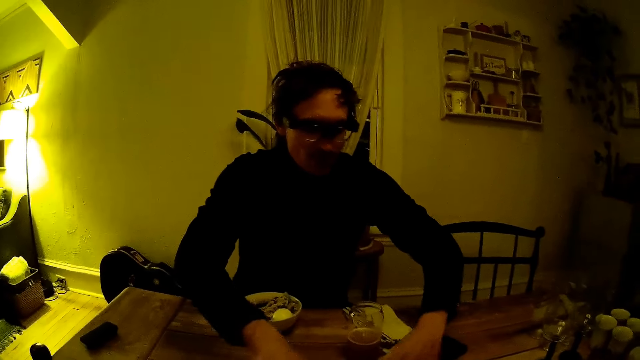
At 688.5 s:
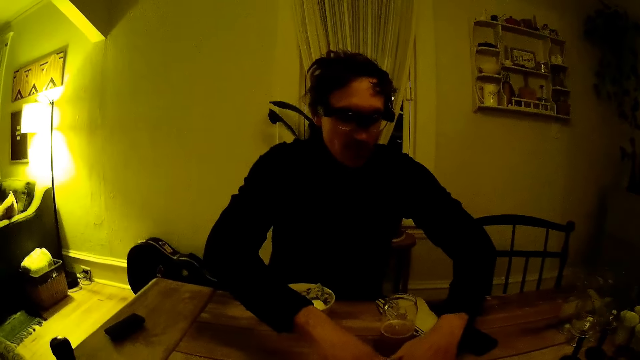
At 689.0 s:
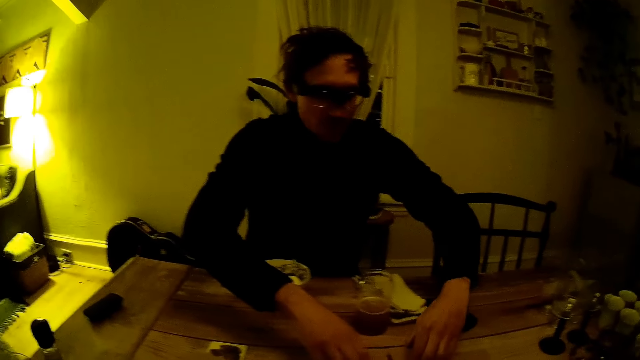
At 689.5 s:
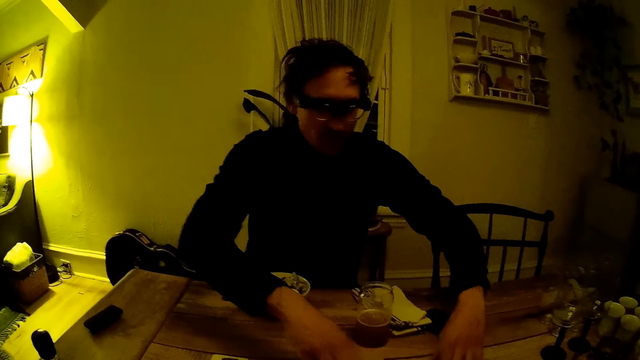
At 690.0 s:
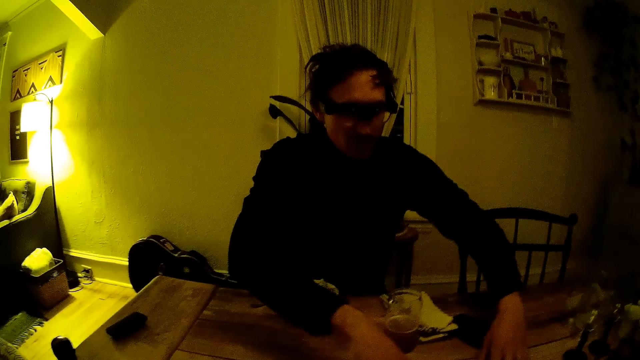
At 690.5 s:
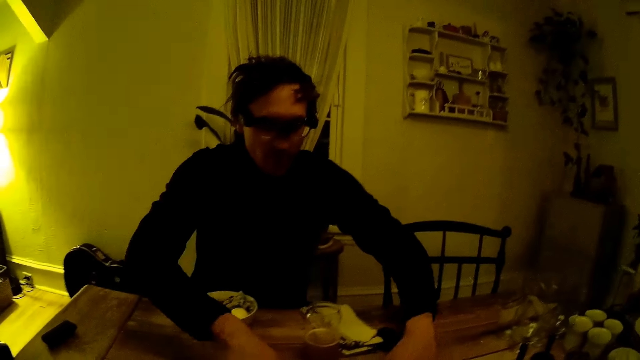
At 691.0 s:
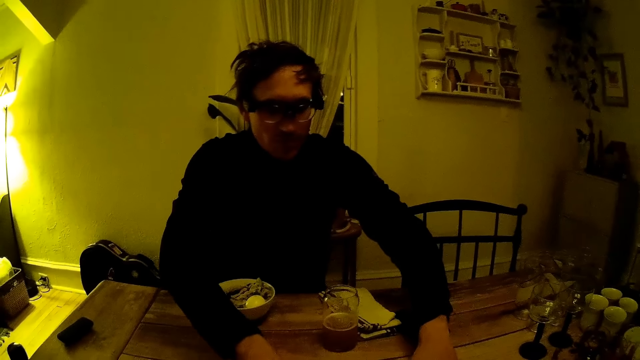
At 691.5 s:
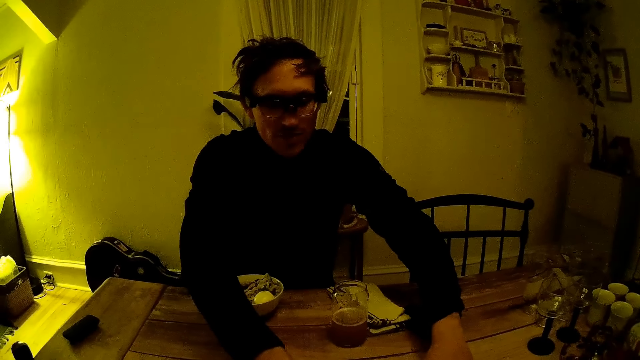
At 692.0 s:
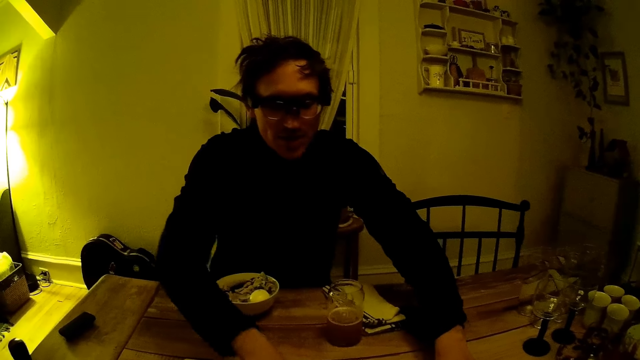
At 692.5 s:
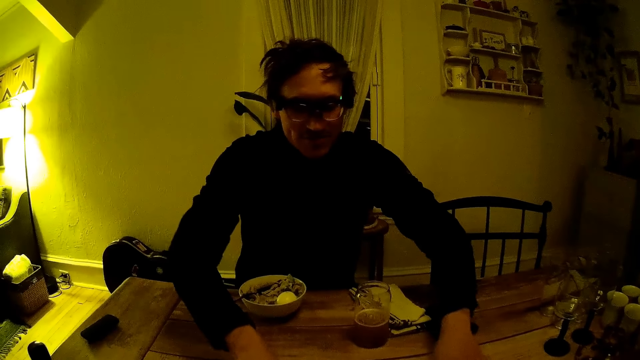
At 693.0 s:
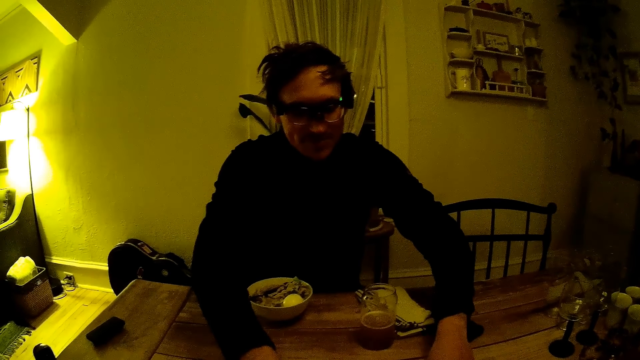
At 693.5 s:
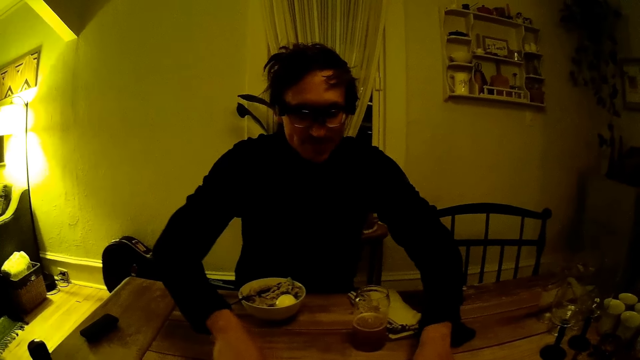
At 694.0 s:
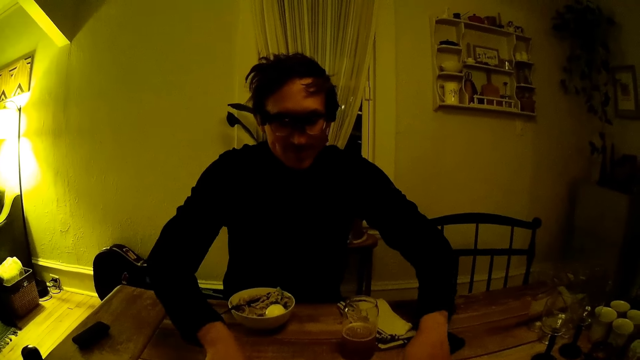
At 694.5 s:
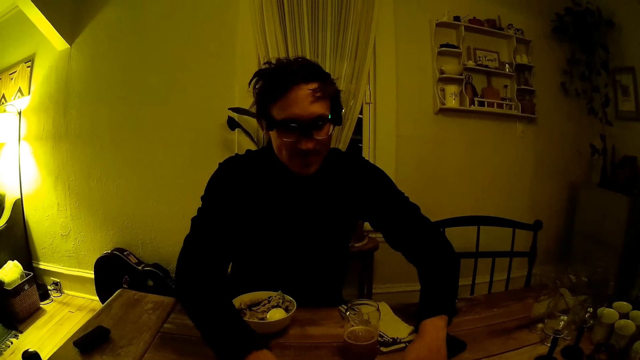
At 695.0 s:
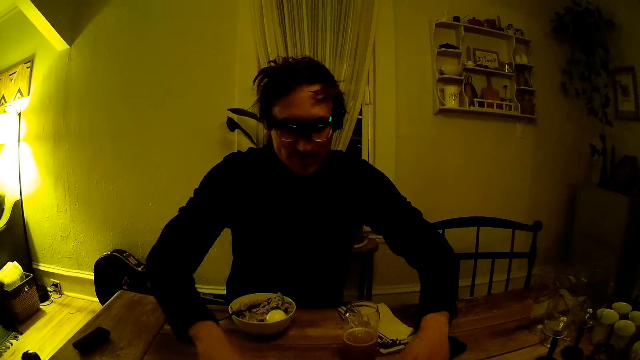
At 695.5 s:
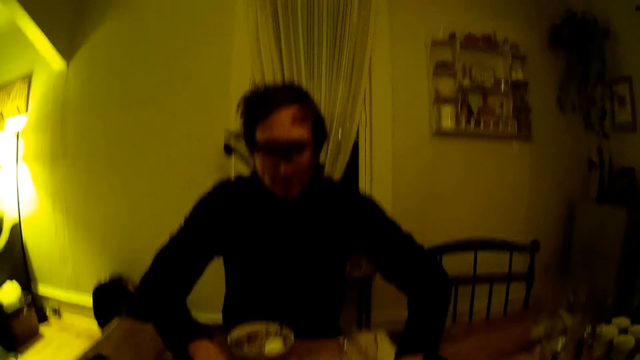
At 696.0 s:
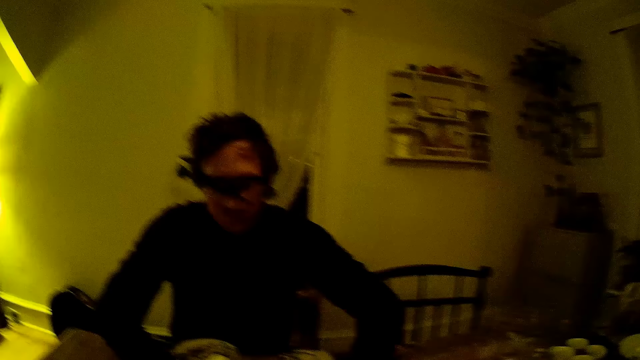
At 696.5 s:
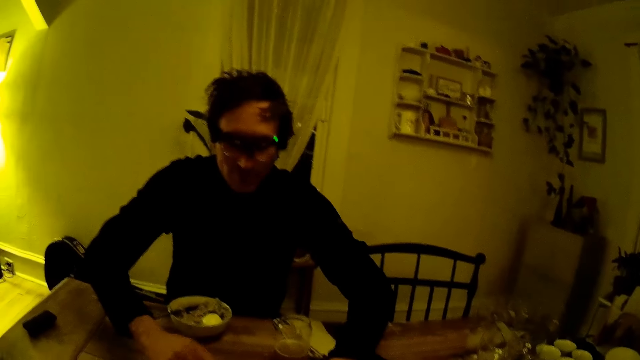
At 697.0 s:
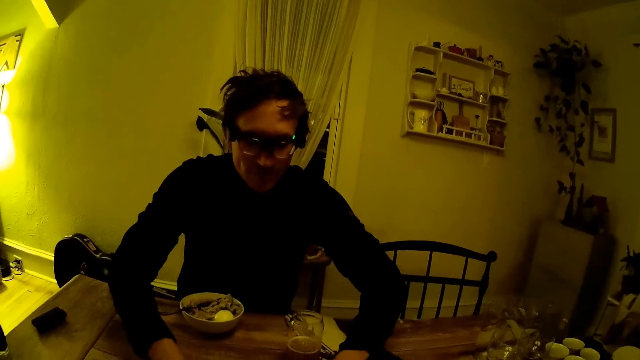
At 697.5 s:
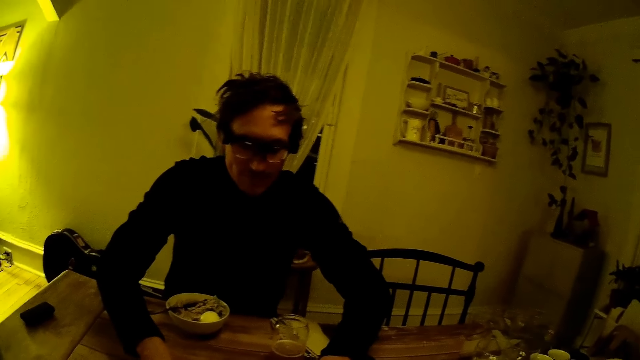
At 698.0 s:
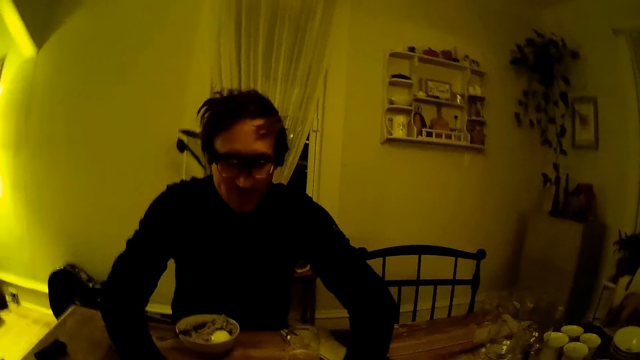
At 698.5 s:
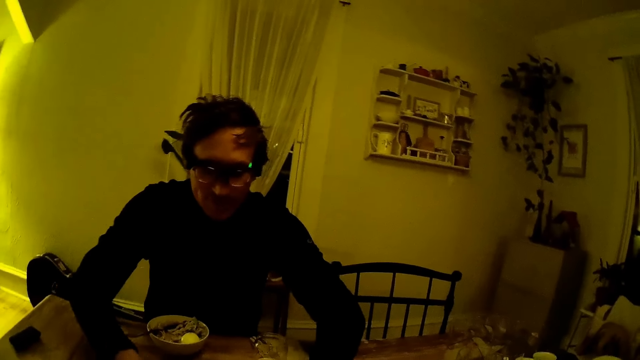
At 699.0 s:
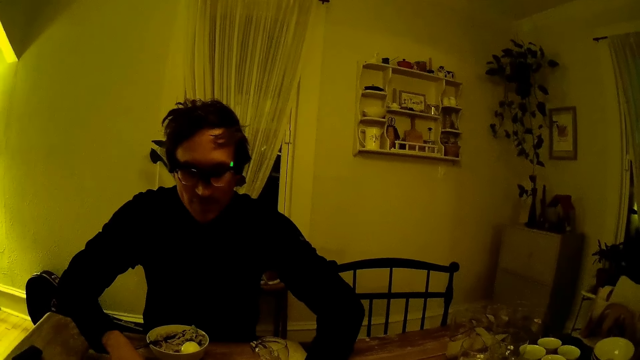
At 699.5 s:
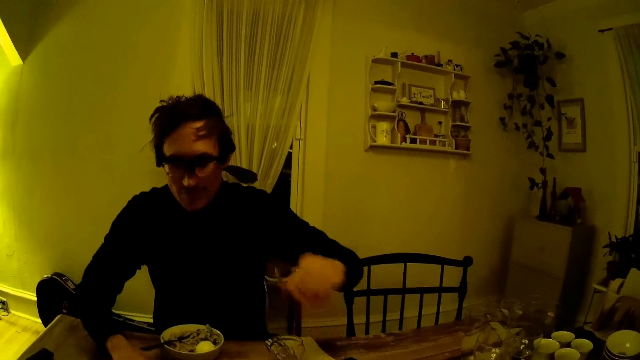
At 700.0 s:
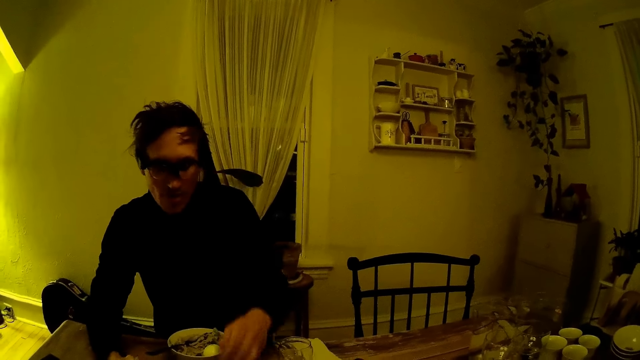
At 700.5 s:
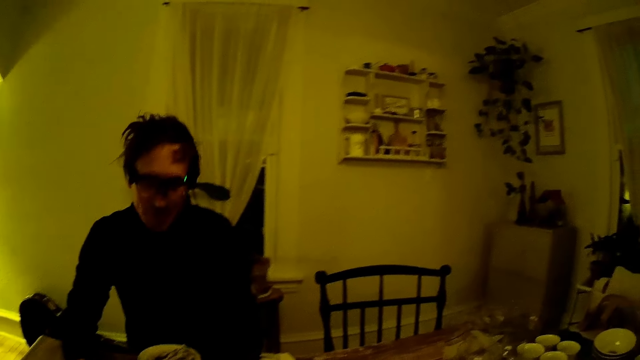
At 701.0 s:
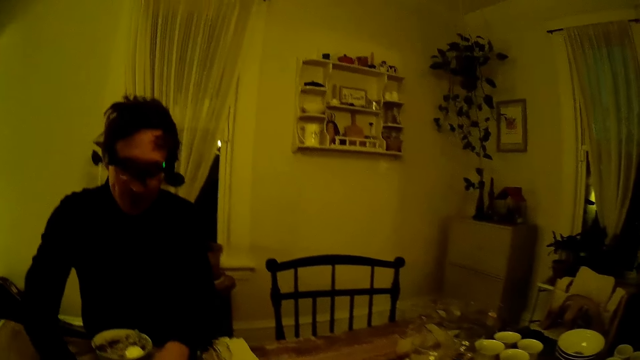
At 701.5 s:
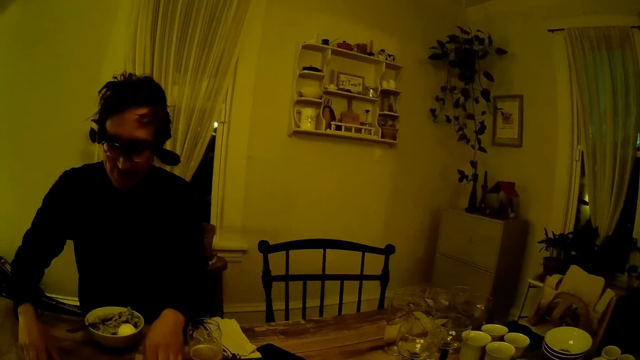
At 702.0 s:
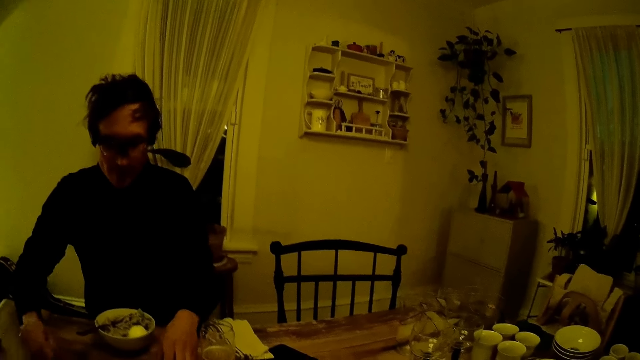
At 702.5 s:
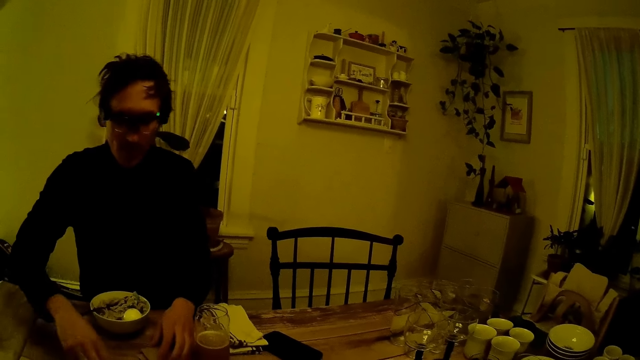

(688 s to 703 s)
A man arranges playing cards on the table.

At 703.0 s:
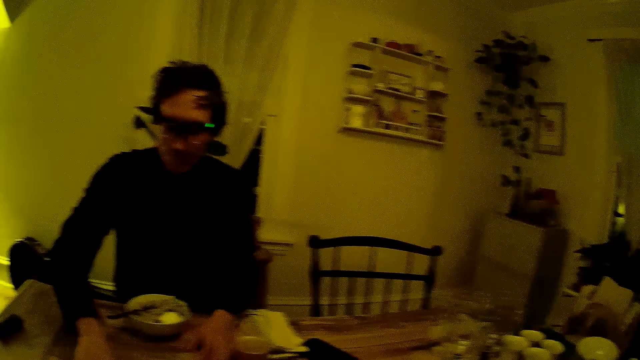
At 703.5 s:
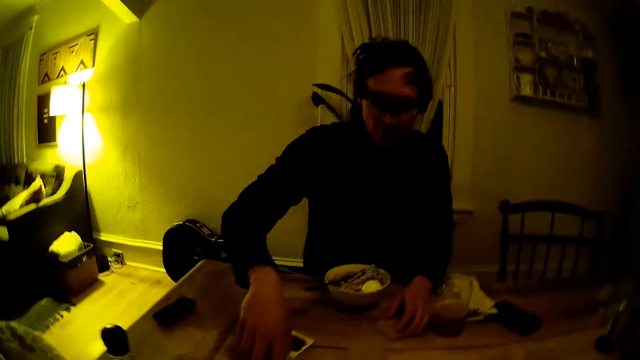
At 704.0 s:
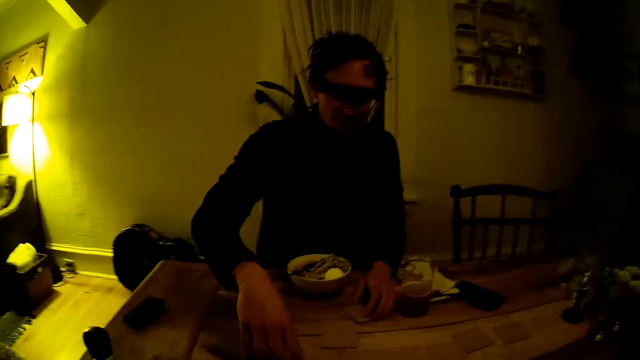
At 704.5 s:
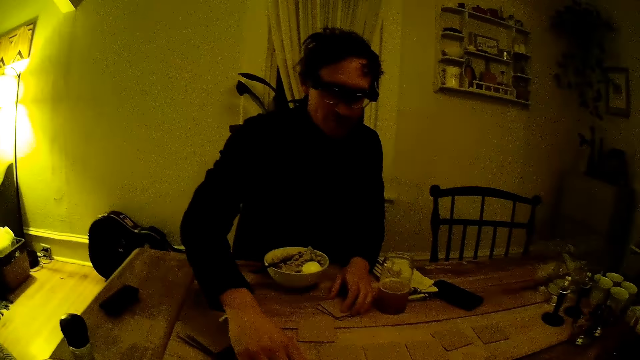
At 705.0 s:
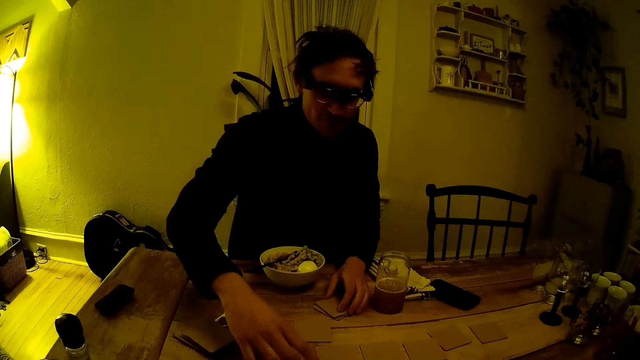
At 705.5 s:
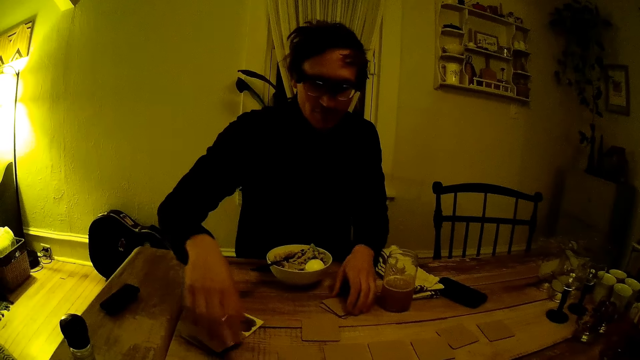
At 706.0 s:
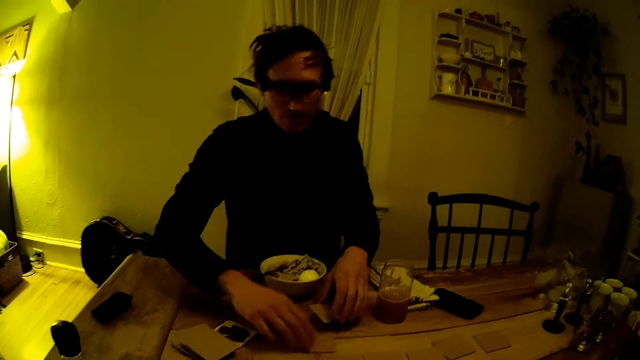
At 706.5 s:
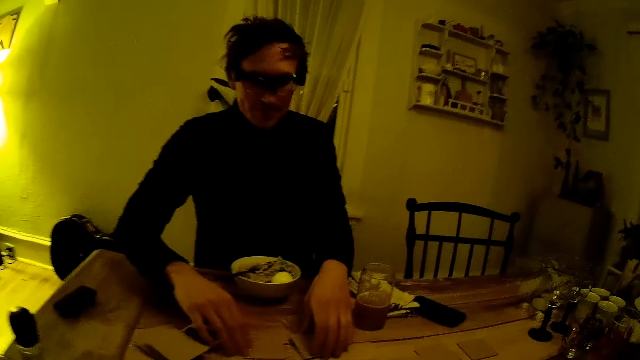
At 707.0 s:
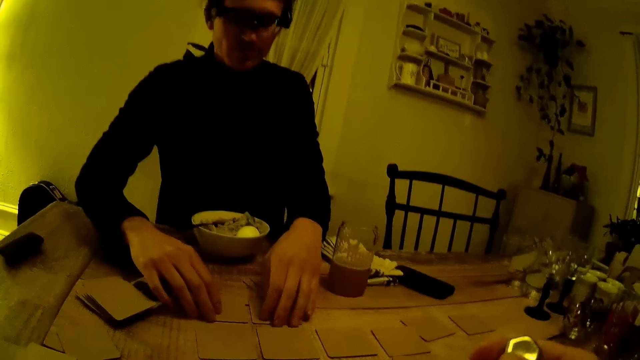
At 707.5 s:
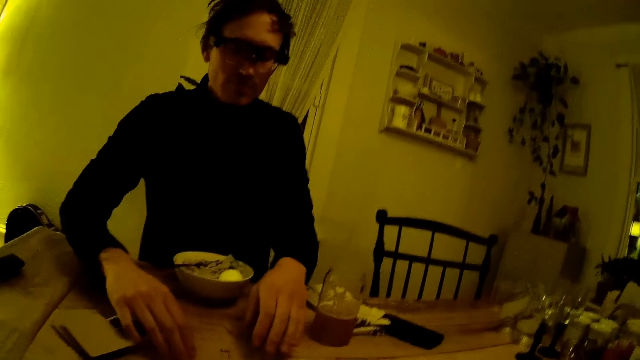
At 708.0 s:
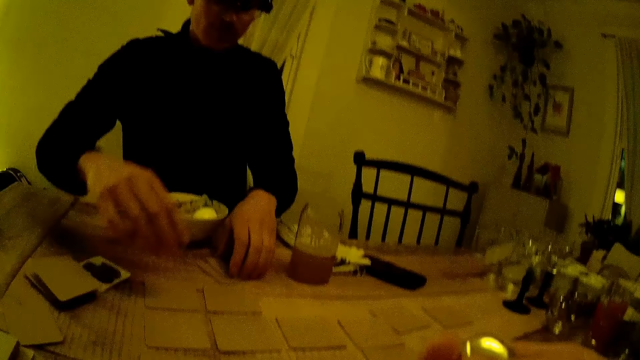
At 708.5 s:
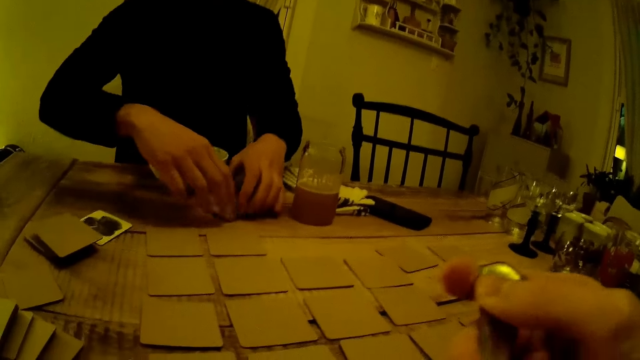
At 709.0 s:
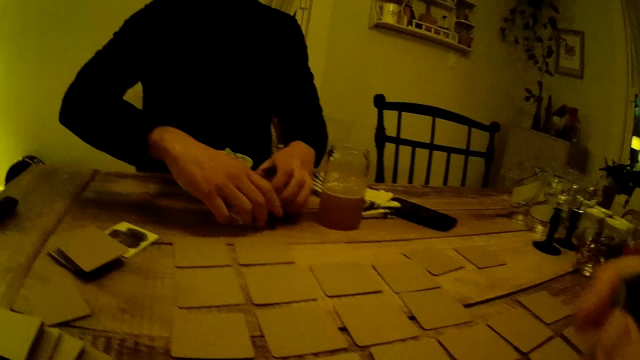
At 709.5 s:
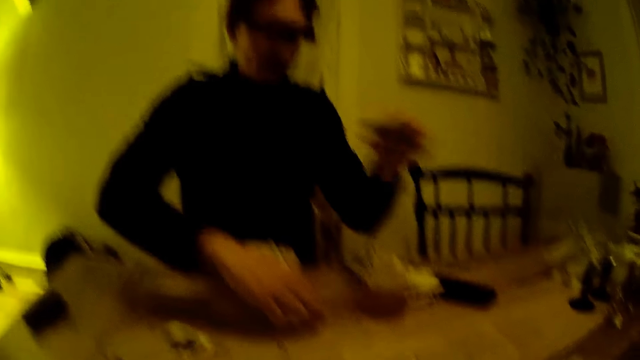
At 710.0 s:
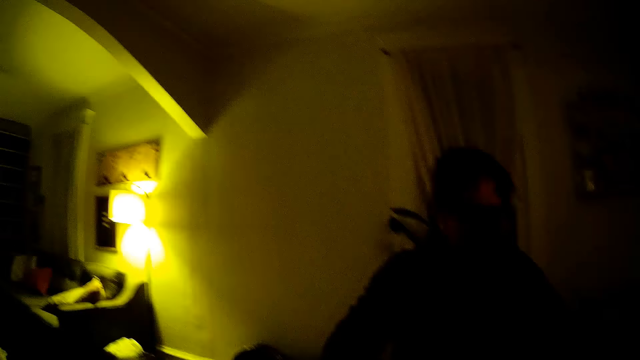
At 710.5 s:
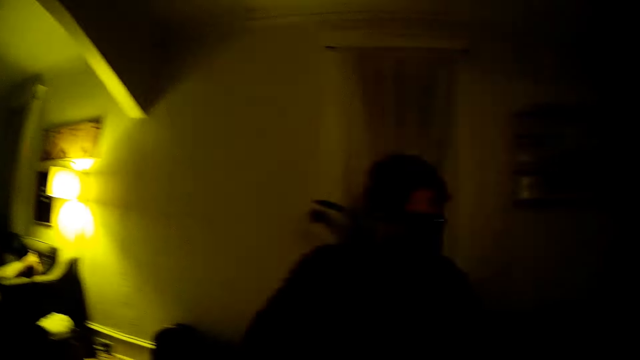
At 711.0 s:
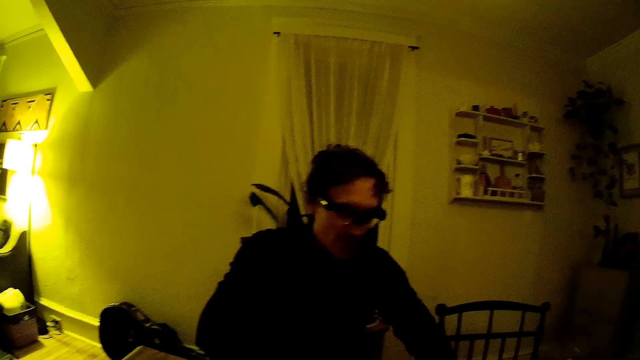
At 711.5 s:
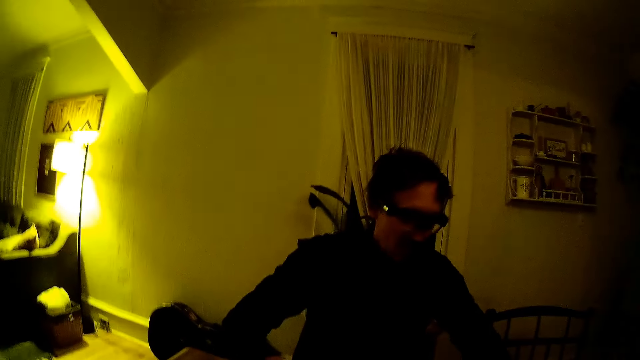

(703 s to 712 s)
The camera wearer moves a right hand across the table.
